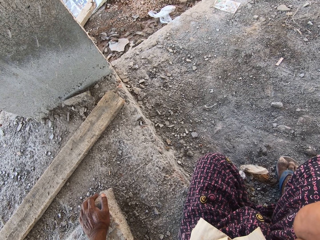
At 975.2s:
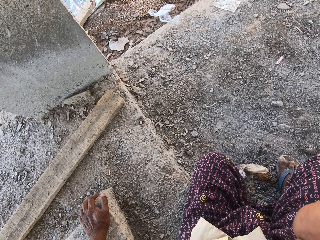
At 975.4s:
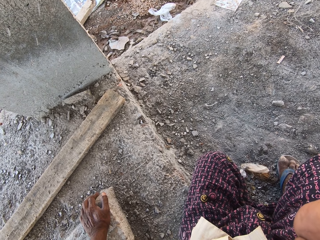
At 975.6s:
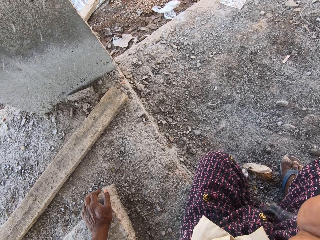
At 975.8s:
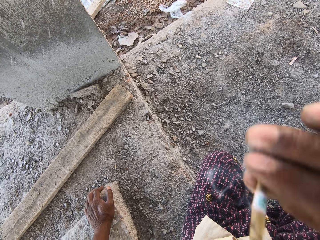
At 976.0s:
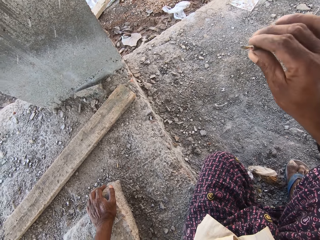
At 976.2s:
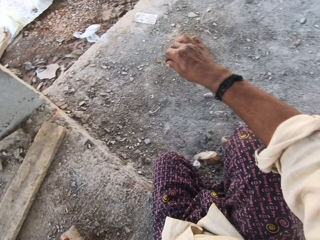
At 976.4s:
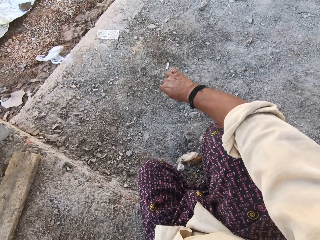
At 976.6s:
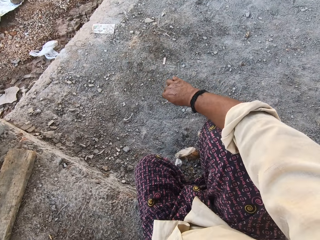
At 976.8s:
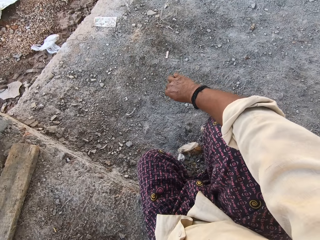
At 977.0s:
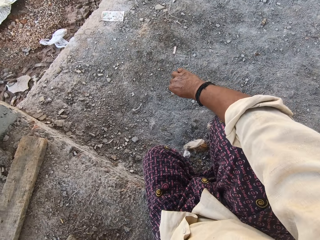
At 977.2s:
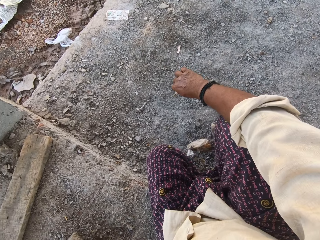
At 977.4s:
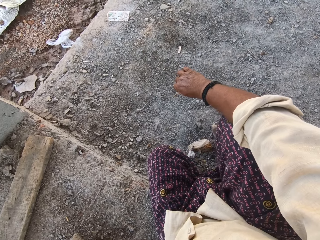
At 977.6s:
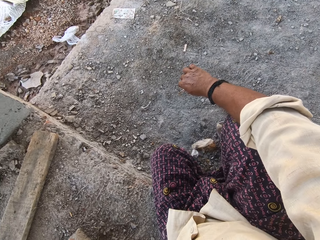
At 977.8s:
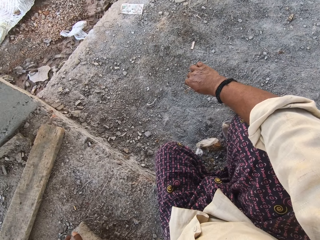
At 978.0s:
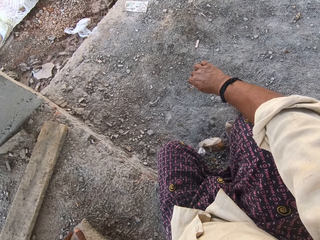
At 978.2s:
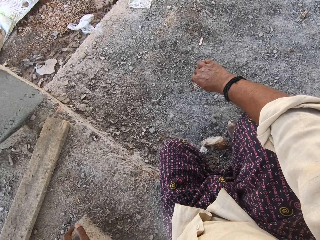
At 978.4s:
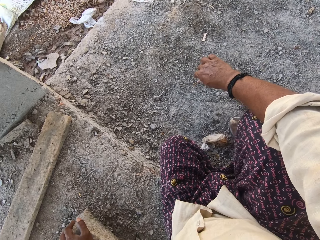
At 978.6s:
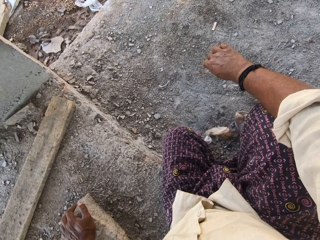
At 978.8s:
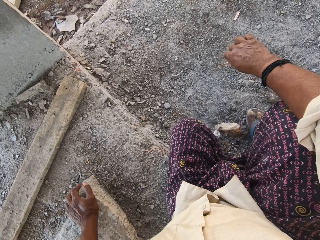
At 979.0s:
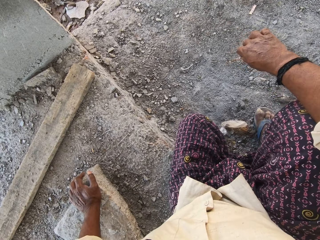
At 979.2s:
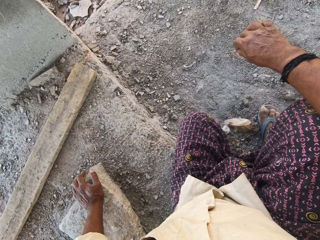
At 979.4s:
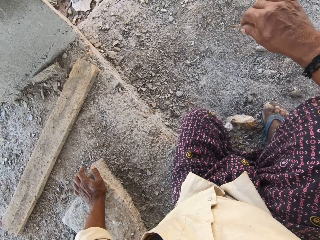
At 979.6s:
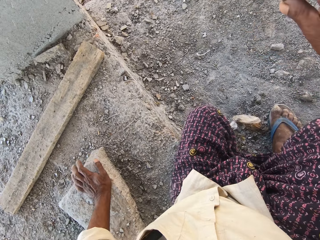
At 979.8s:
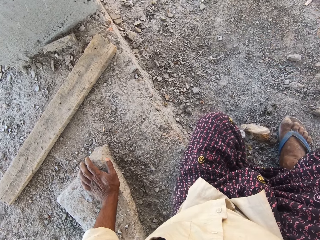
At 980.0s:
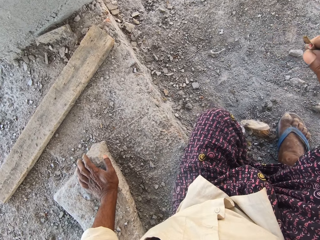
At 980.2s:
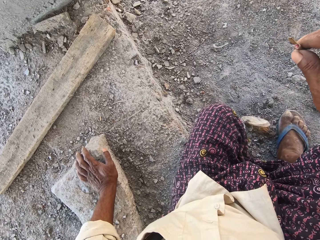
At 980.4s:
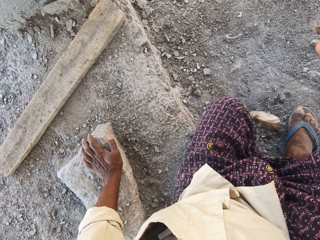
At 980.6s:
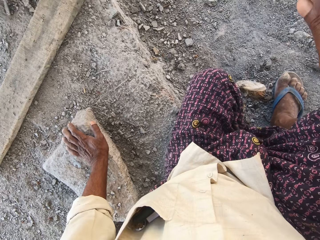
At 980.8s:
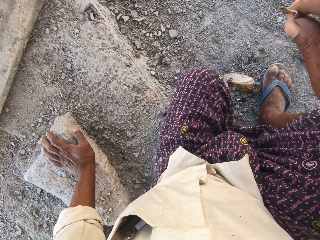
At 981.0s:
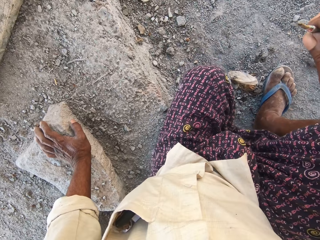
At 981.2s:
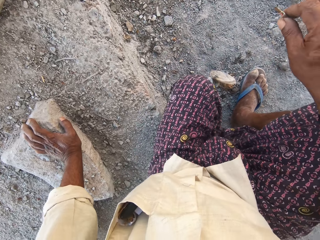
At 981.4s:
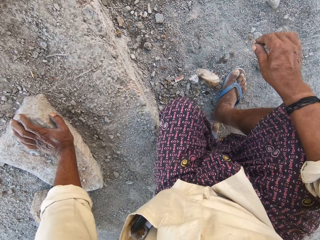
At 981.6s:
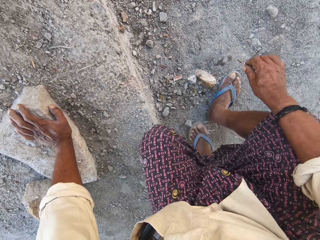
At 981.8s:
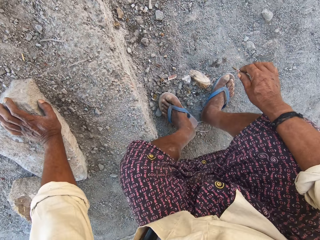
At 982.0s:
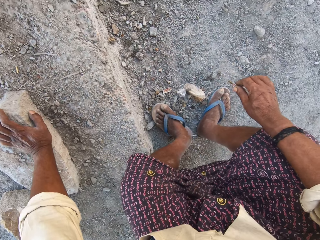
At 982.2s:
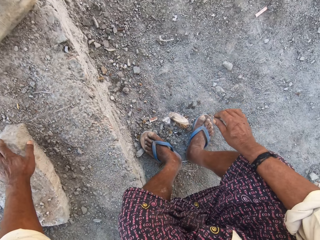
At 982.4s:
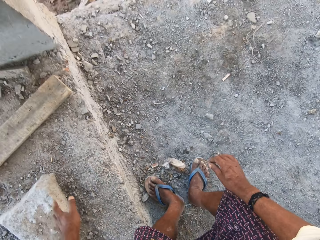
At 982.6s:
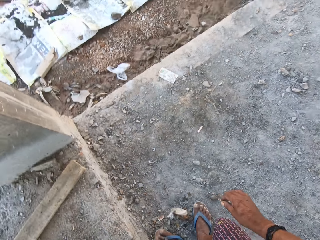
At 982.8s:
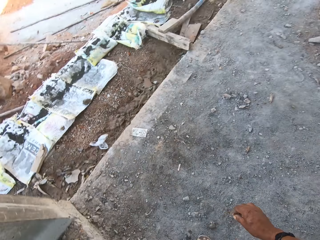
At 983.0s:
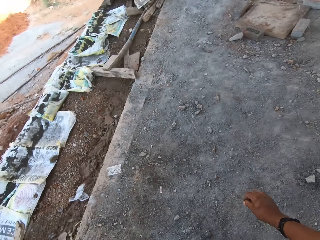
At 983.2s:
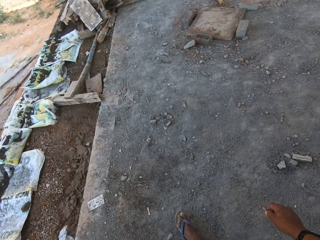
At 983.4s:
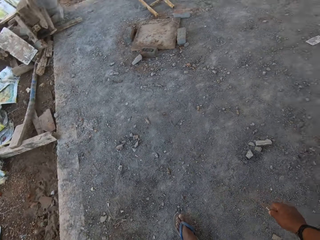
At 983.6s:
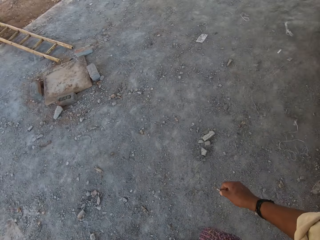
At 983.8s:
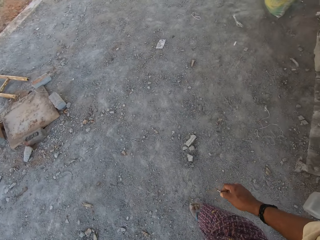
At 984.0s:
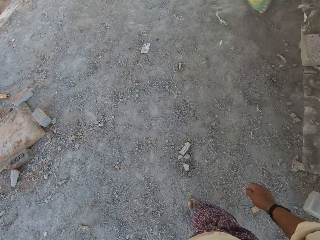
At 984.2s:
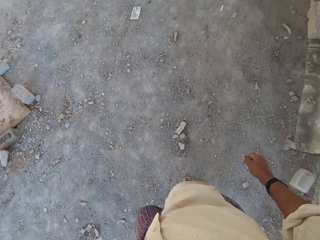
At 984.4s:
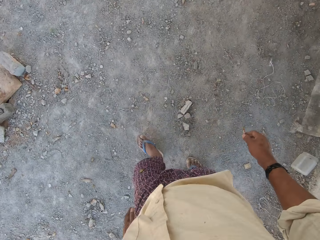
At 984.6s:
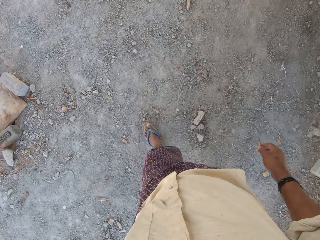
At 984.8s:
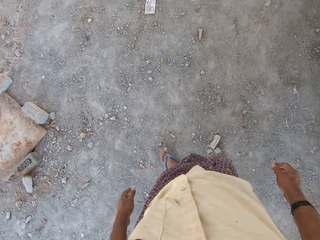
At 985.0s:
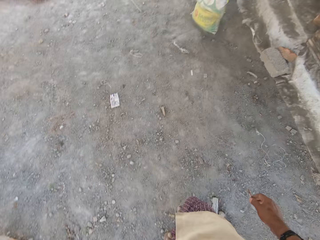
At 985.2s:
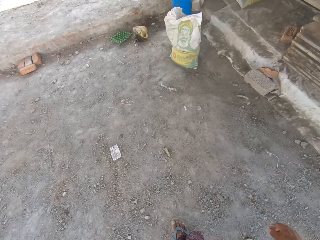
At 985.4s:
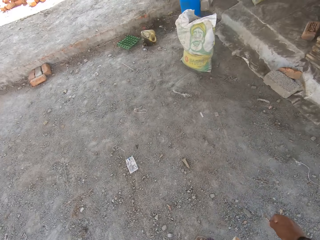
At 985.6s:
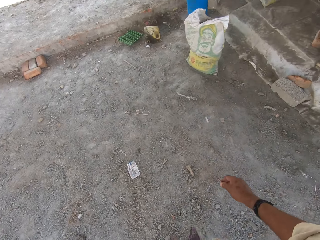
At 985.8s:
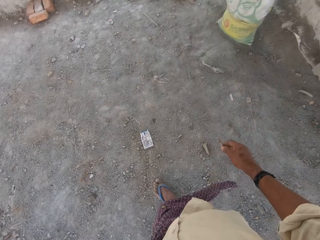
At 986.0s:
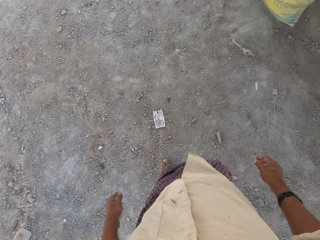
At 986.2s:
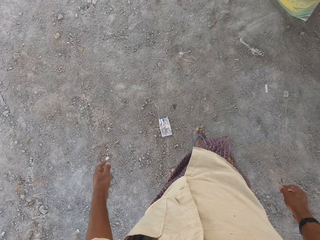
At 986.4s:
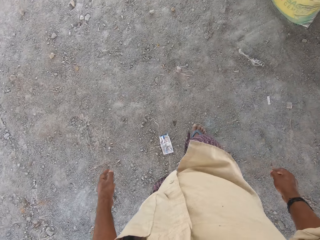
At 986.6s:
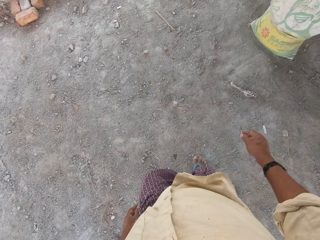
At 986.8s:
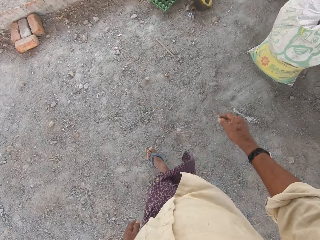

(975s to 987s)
The camera wearer withdraws the cigarette from his mouth with his right hand. He holds the cigarette. He steps up from the ground. The woman speaks. The camera wearer walks on the construction site.

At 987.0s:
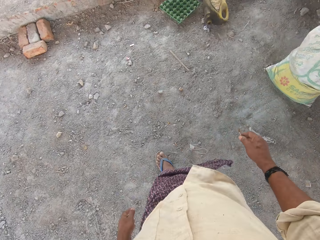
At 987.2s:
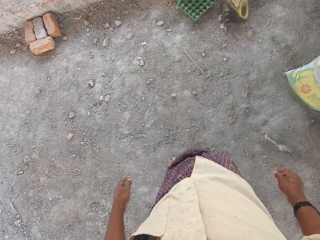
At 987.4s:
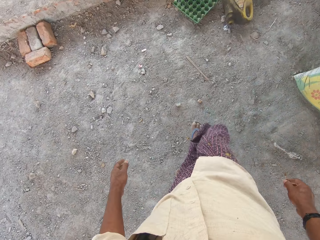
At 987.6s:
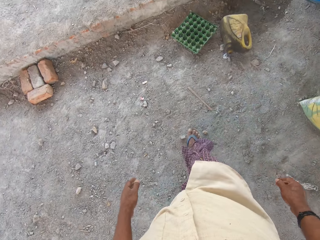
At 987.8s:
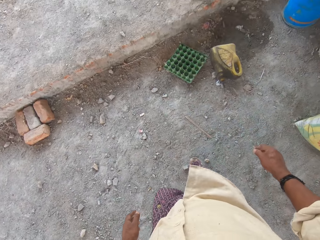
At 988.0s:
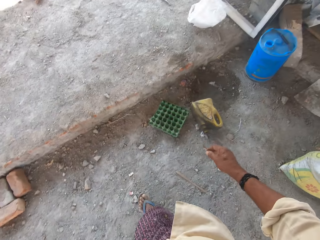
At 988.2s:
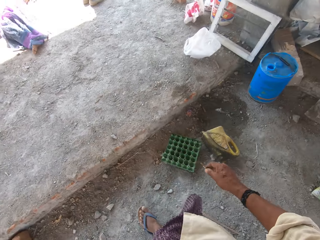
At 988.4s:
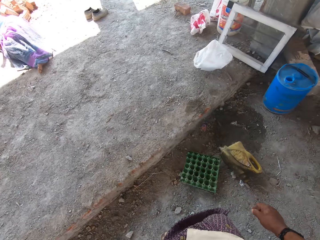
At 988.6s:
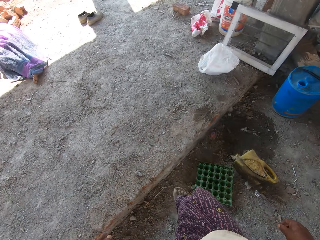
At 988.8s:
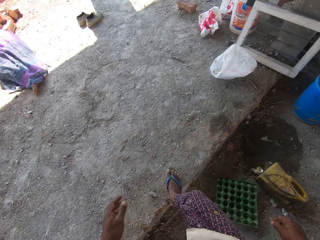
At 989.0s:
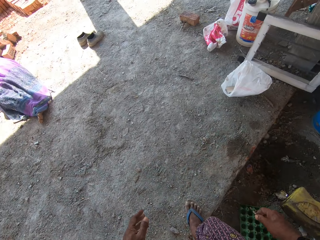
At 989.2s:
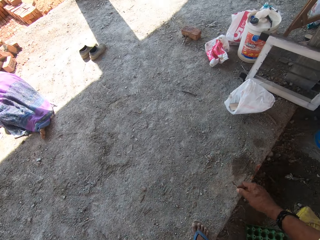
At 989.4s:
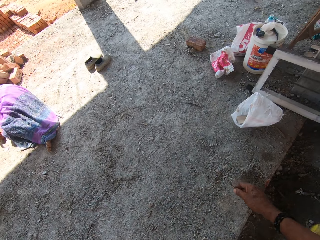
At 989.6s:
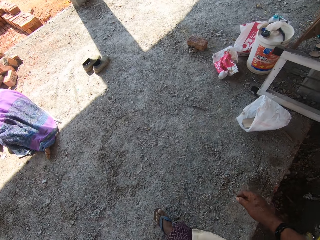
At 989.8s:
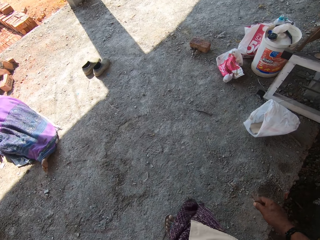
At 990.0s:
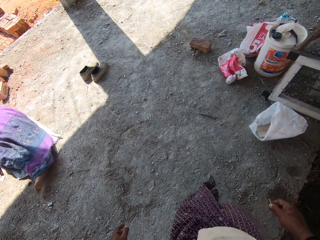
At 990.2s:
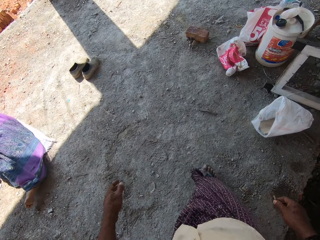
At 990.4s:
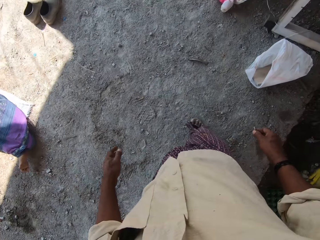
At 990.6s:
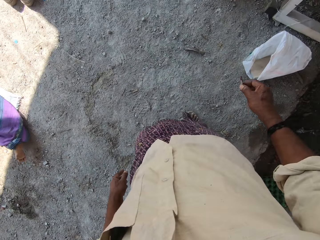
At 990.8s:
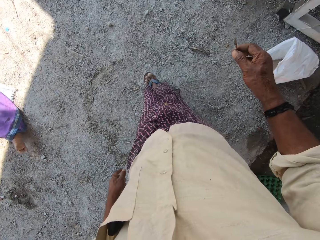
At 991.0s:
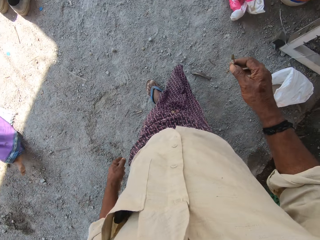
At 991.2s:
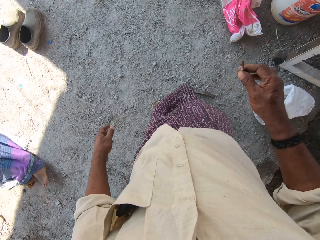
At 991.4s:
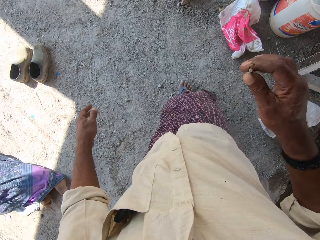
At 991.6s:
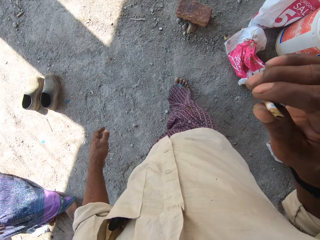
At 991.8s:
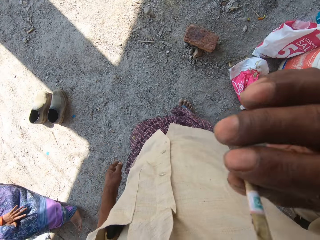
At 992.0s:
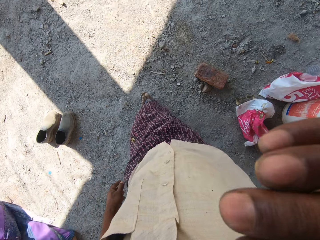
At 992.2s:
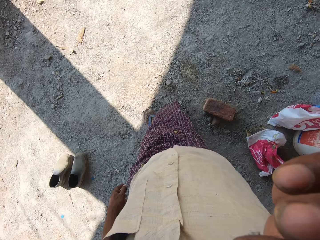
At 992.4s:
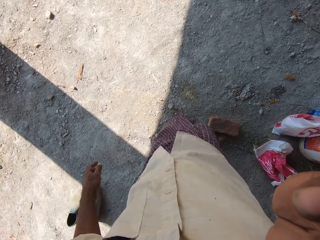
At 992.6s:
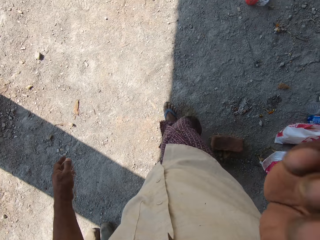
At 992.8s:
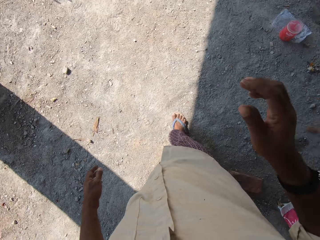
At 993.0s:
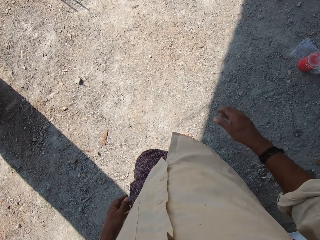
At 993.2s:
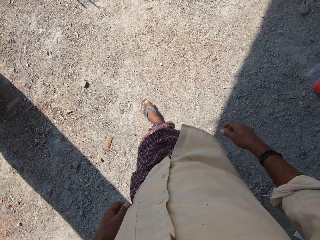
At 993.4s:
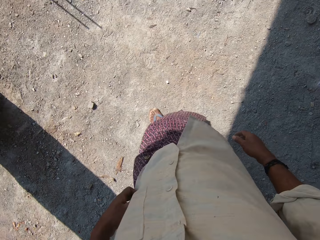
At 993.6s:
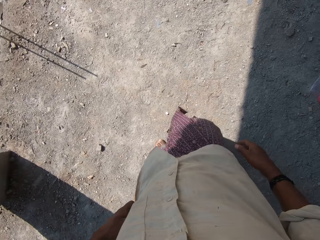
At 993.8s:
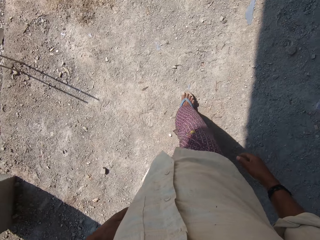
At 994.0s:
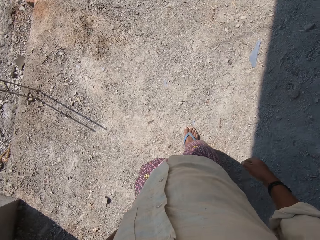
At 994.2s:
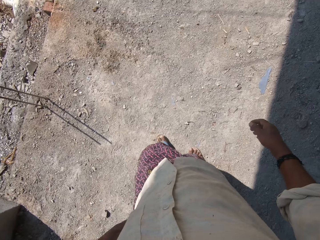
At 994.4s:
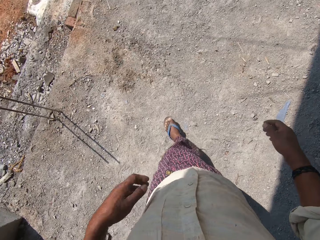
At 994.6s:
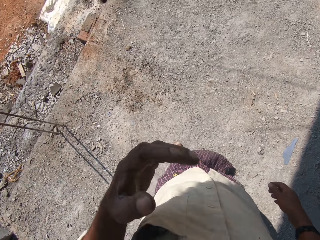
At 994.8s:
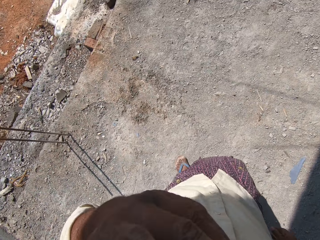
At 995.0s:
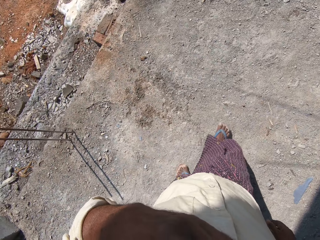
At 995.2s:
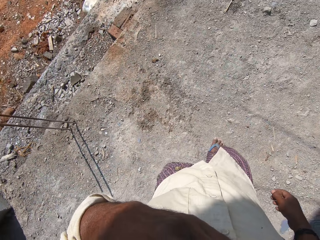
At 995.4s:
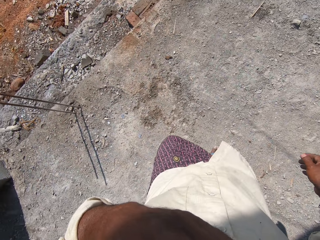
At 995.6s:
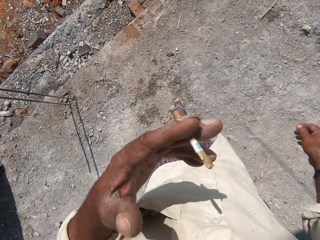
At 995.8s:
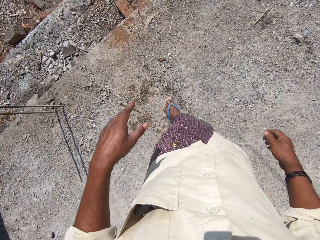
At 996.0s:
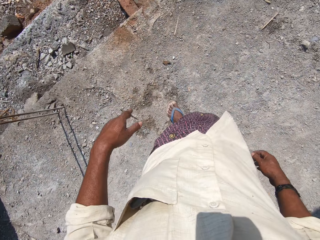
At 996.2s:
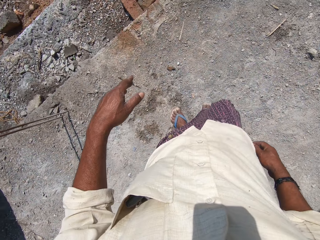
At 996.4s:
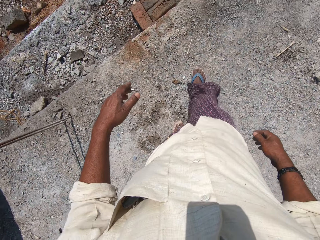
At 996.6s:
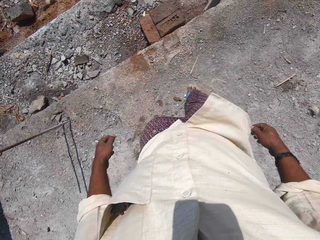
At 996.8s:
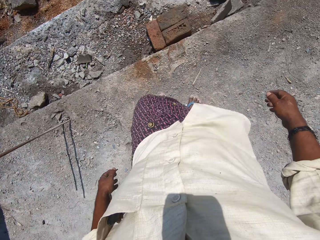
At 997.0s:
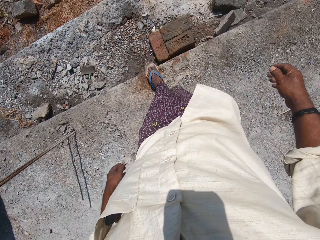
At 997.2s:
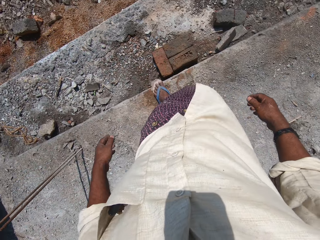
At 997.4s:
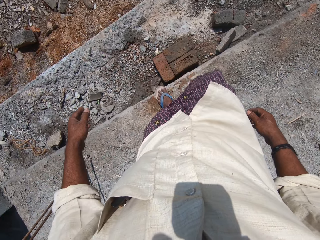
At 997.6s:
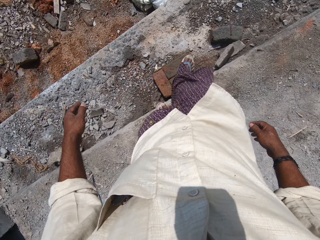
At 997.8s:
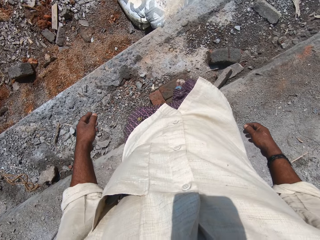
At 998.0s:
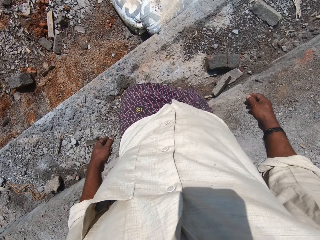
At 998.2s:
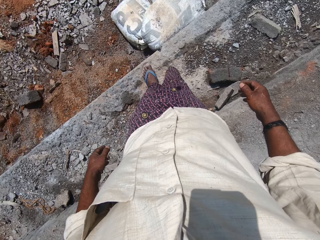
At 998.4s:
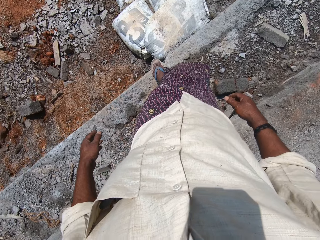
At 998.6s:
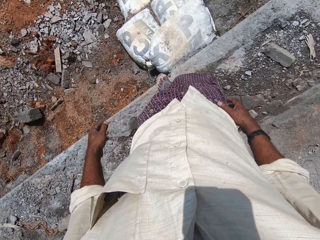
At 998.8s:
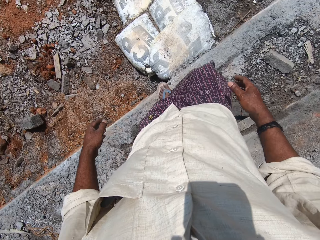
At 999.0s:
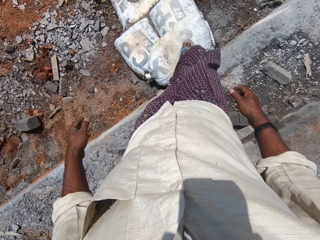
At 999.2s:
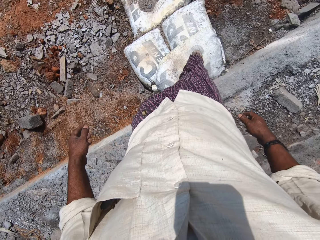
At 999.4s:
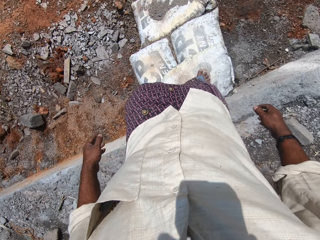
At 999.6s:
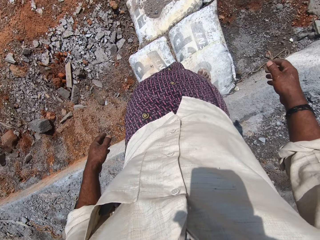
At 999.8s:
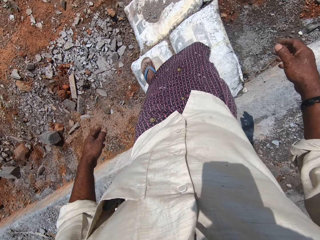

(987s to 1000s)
The camera wearer speaks to the woman. He places the cigarette in his right hand in his mouth. He raises his left hand to his mouth. He removes the cigarette in his mouth with his left hand. He climbs down a step and walks on the construction site.
